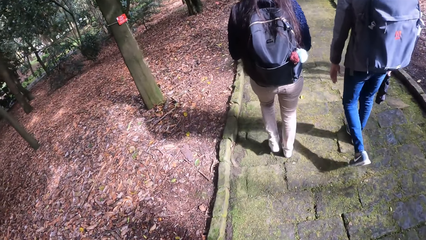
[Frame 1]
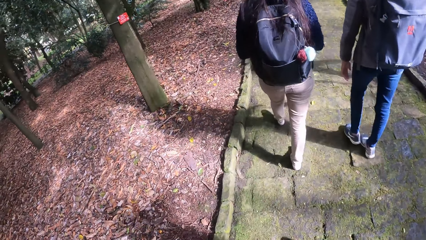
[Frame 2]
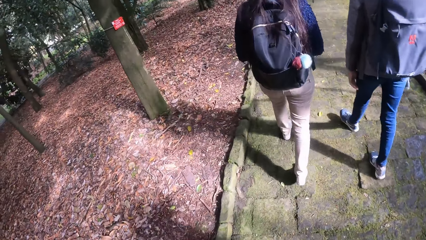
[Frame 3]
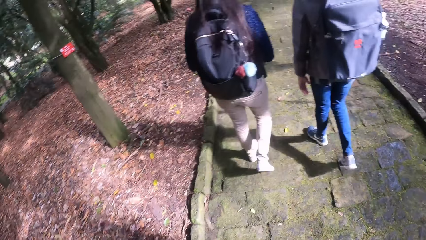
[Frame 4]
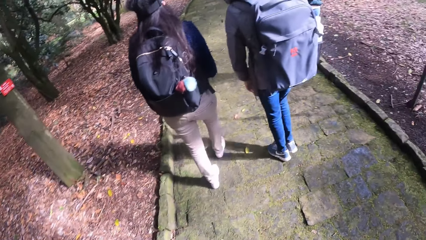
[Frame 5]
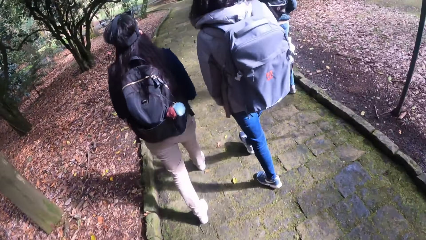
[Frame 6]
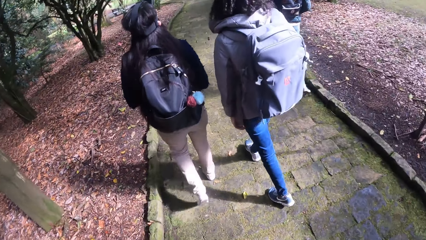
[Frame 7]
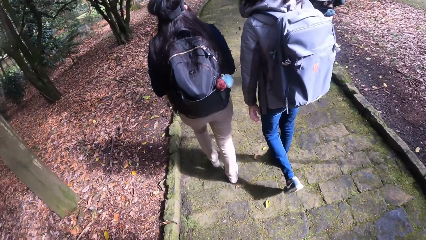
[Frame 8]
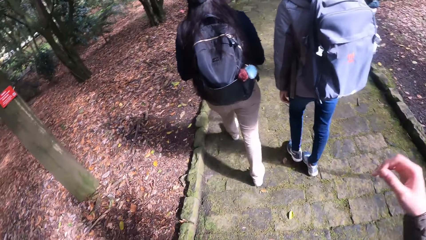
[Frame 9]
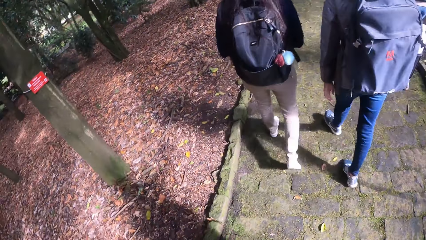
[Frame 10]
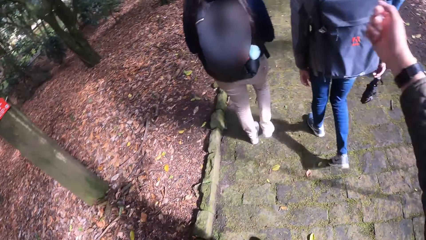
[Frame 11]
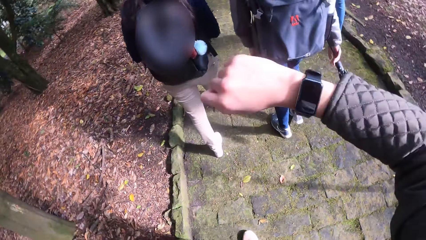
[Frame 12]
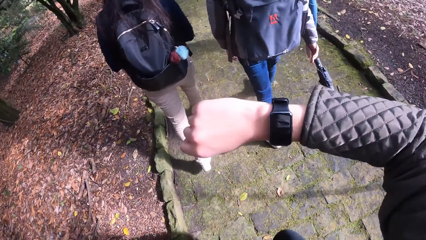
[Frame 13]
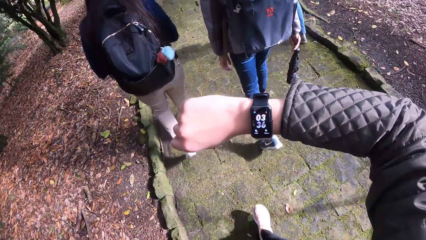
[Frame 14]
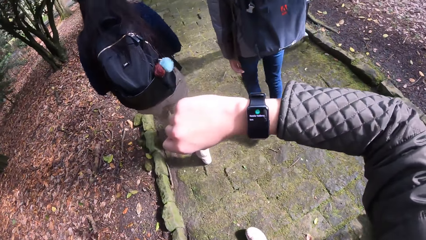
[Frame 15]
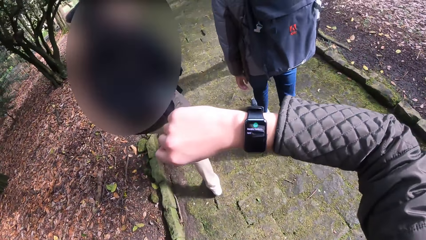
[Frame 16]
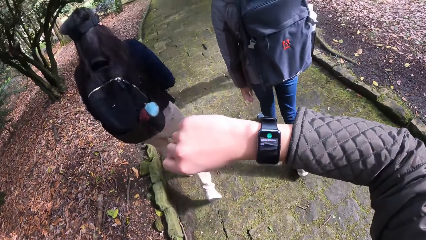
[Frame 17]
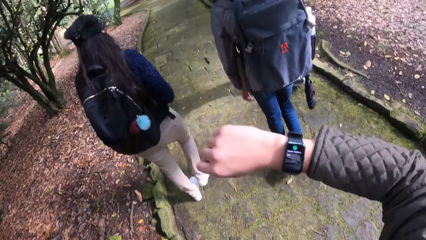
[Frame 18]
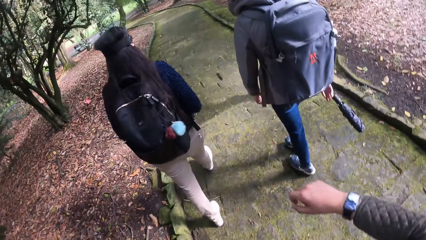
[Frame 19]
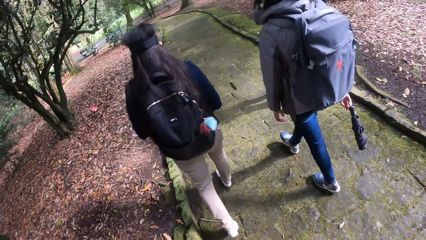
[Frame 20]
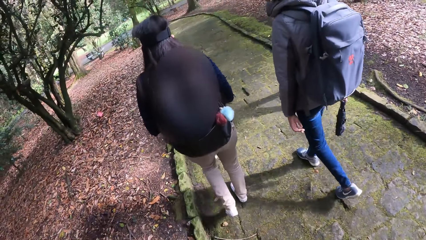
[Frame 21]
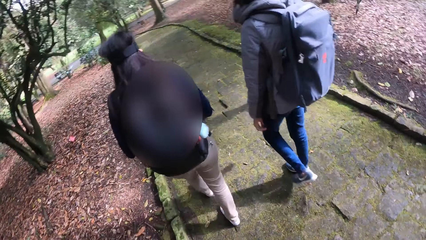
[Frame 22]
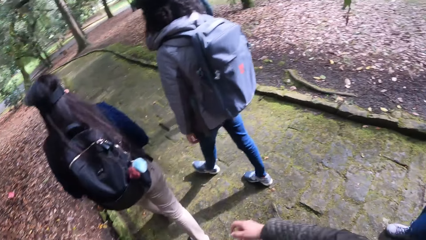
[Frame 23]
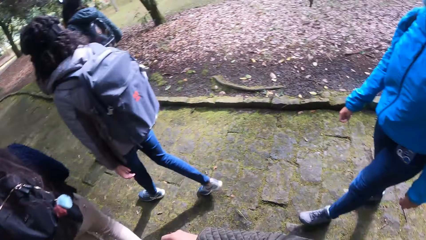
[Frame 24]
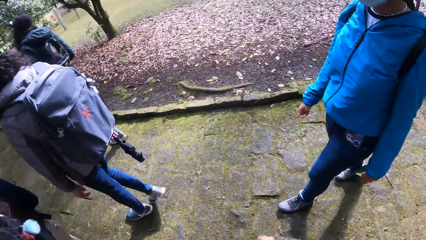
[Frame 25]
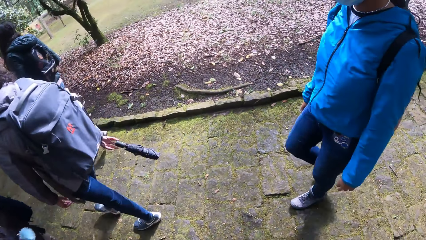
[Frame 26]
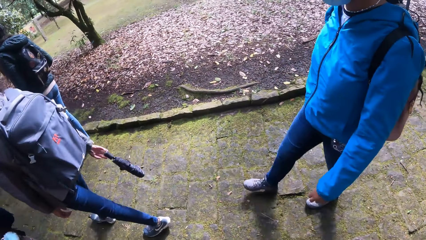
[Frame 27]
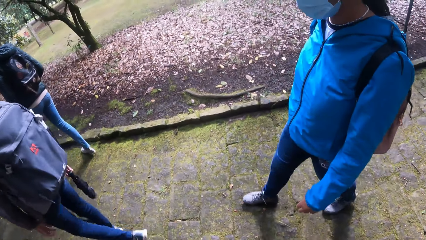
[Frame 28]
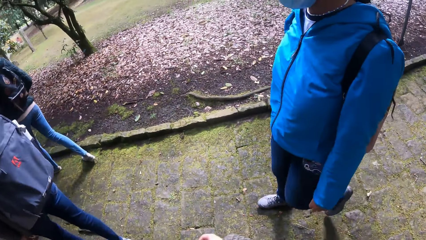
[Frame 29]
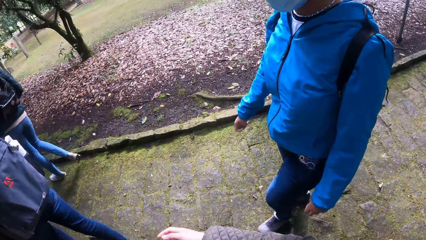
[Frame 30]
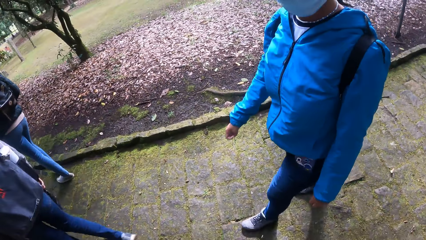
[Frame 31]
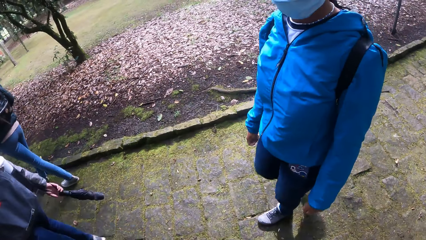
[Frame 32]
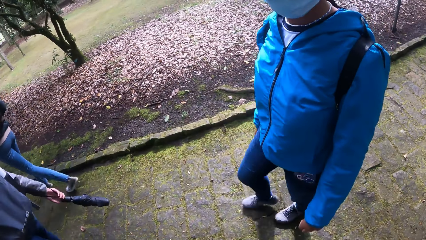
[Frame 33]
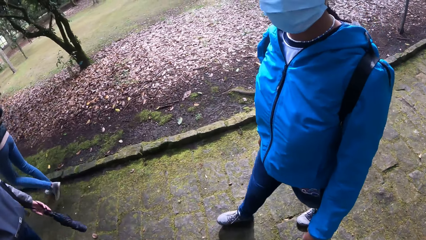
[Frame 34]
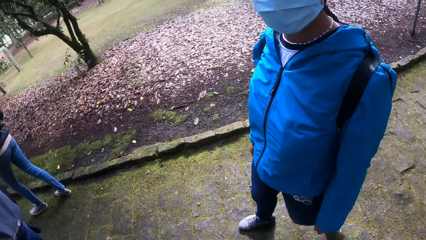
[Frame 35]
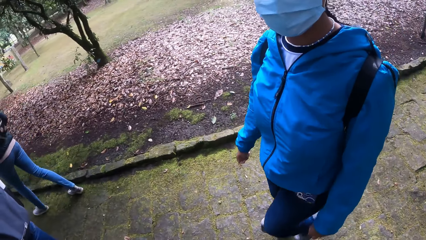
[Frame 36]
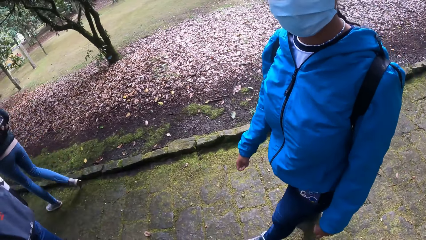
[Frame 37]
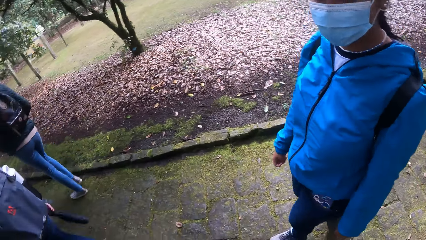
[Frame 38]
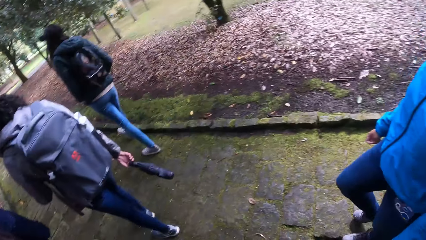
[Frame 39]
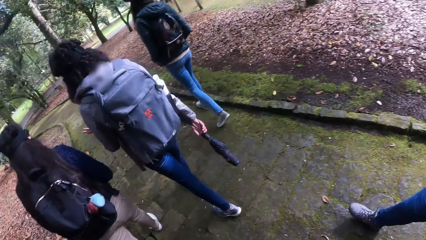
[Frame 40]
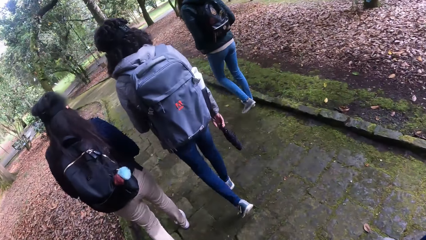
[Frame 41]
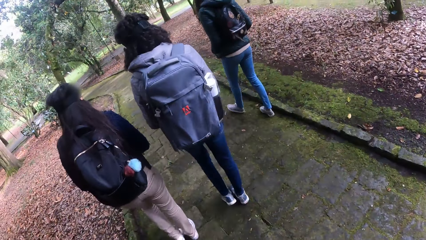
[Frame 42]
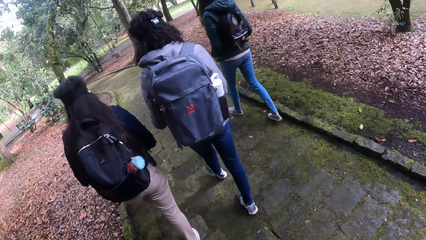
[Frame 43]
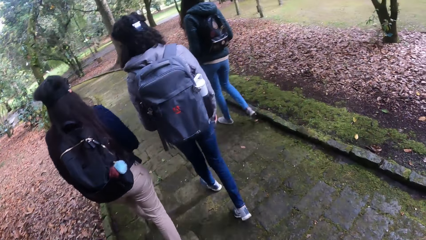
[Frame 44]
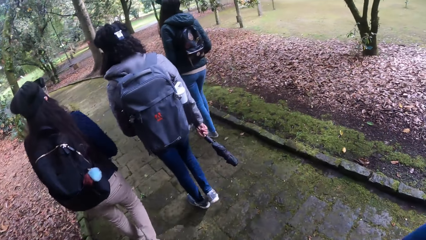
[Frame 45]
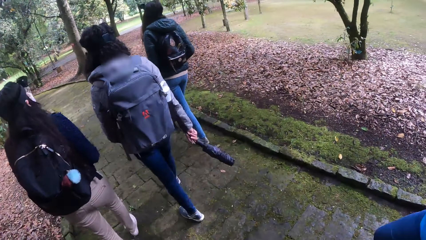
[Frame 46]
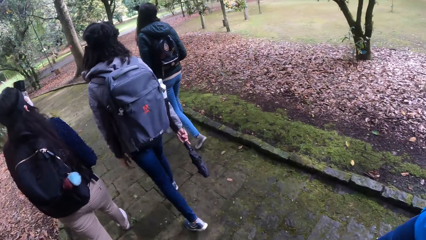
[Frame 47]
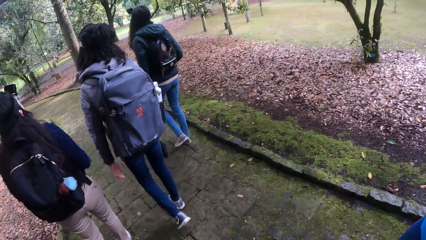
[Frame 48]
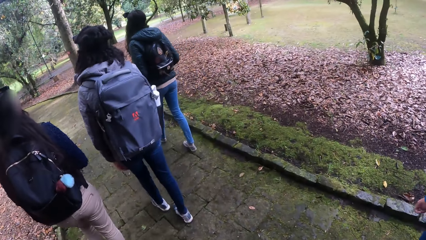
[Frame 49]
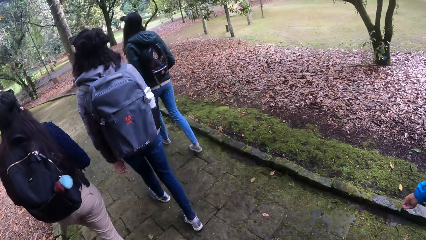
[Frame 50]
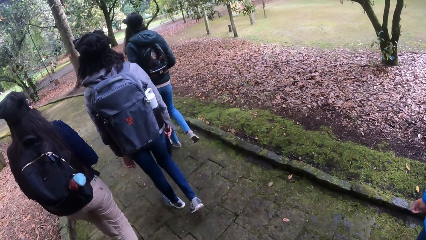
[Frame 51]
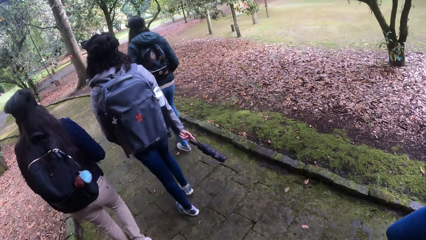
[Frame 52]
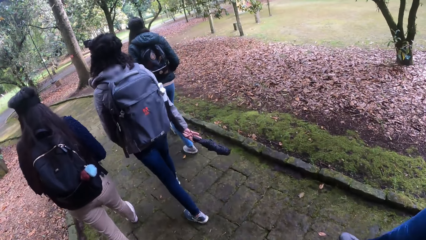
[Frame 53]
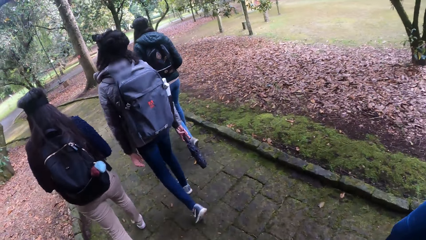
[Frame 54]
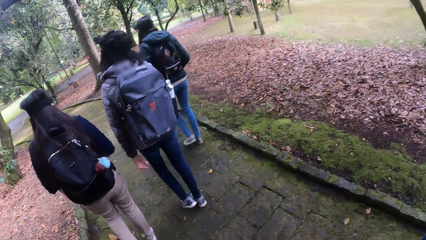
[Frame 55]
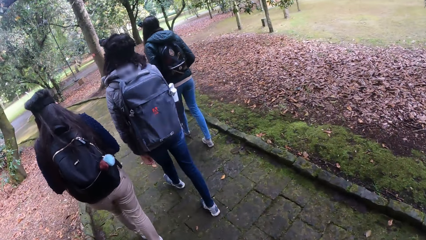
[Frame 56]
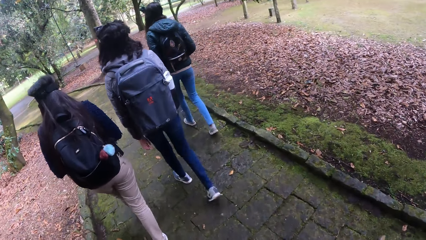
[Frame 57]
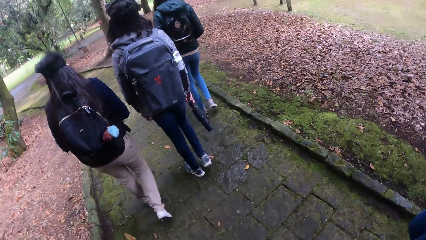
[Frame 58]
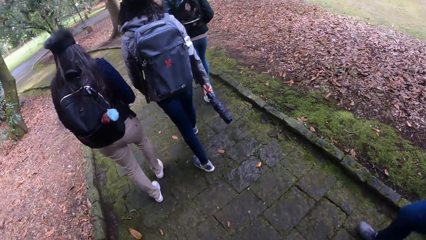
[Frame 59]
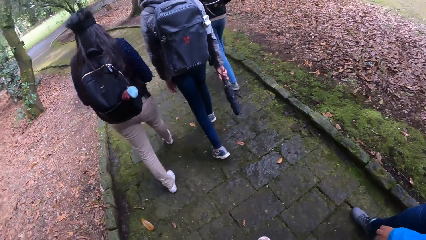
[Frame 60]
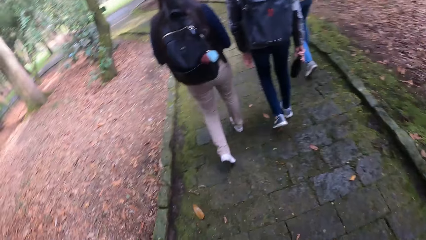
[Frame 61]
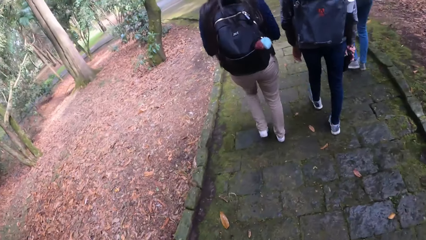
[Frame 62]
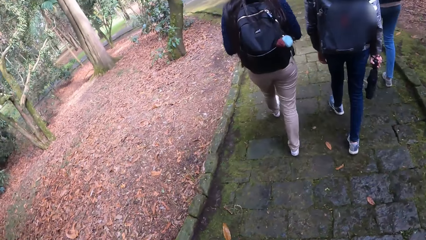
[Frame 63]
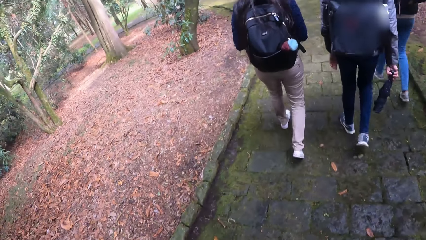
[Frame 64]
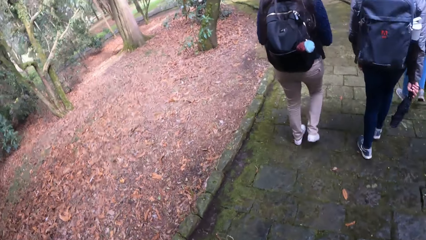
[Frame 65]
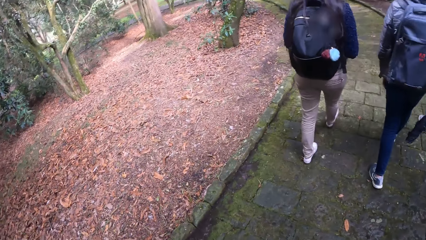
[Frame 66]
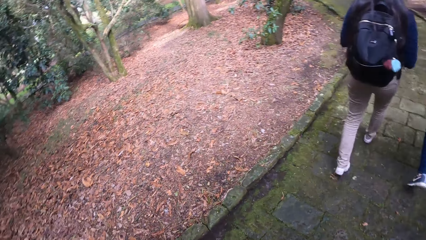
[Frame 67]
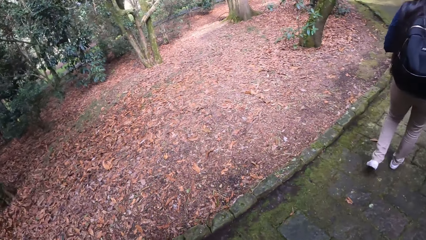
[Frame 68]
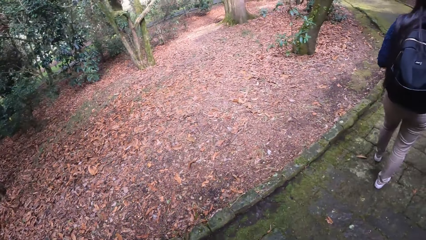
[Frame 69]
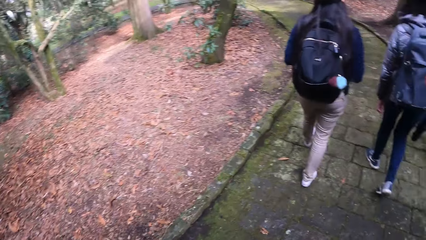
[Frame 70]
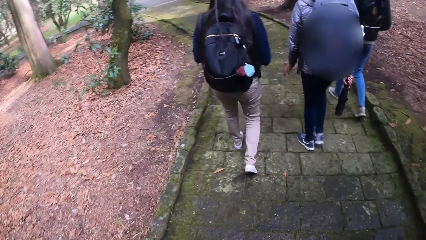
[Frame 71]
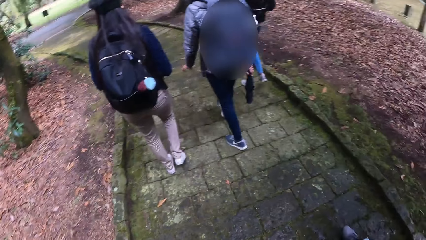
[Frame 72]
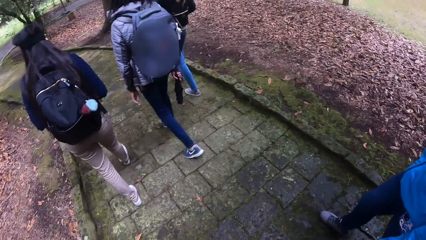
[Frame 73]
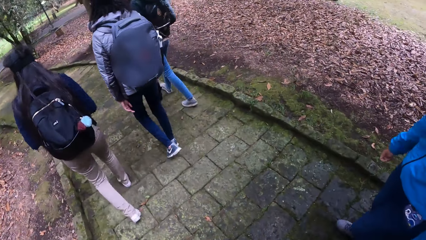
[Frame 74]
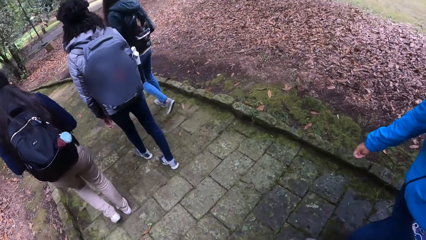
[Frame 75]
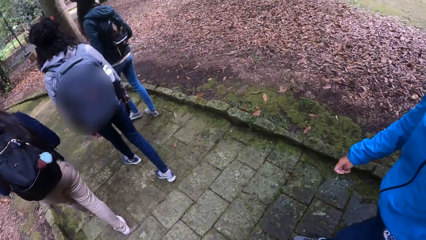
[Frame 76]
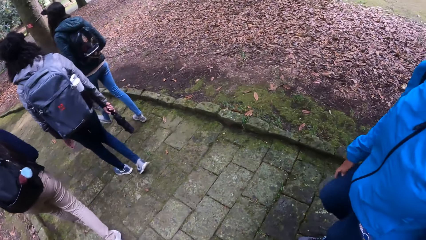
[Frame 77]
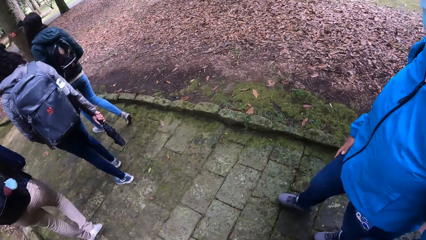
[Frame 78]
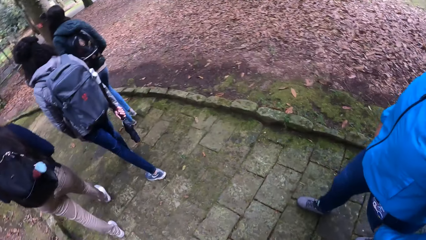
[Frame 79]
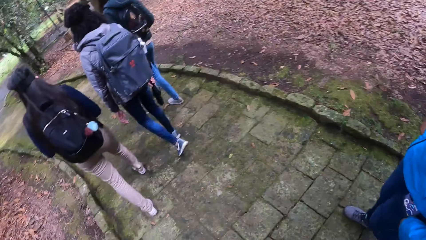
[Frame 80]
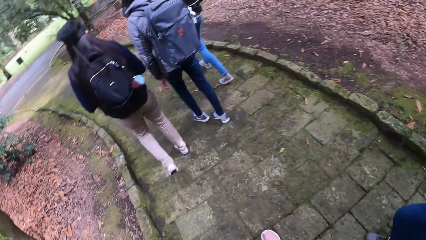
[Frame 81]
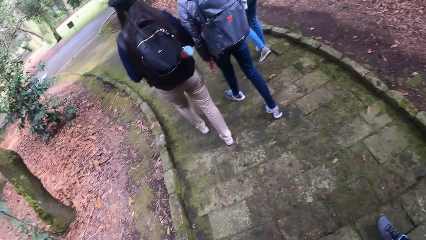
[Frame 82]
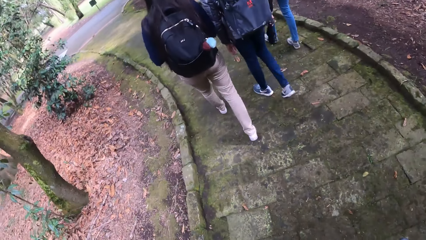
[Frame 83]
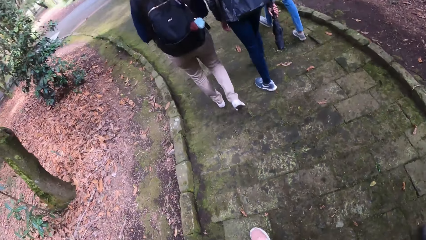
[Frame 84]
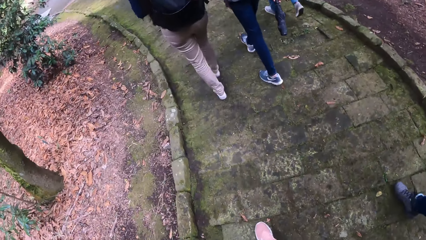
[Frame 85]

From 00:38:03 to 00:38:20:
The camera wearer checks a watch on her right wrist. She interacts with the woman. She stares at the woman. She walks on the pavement.
